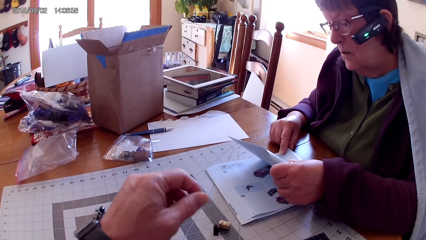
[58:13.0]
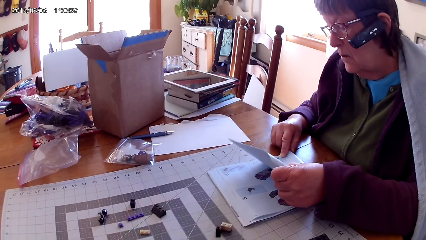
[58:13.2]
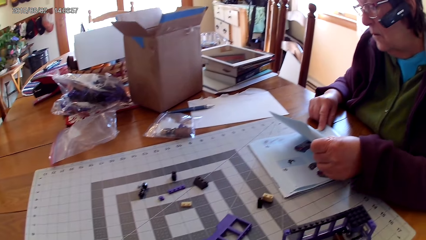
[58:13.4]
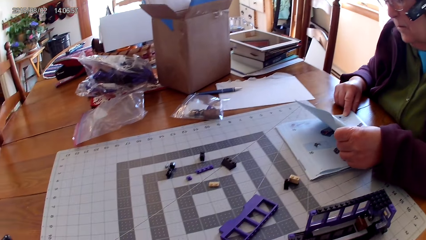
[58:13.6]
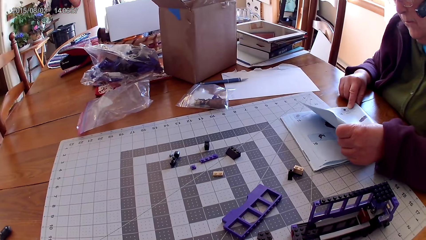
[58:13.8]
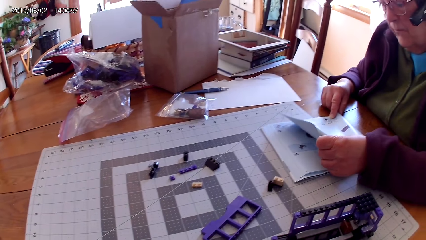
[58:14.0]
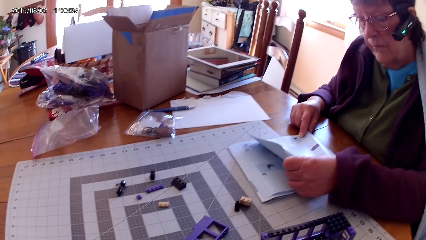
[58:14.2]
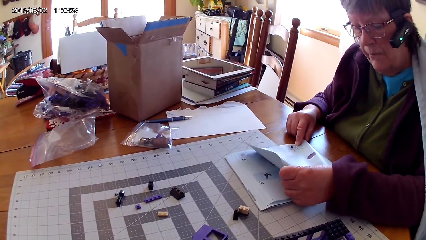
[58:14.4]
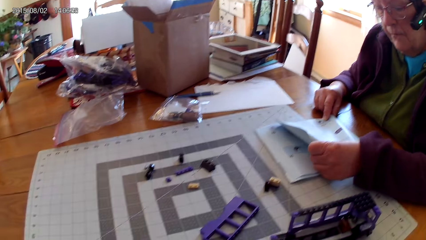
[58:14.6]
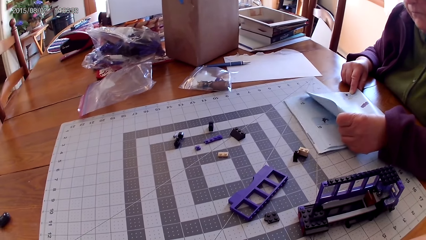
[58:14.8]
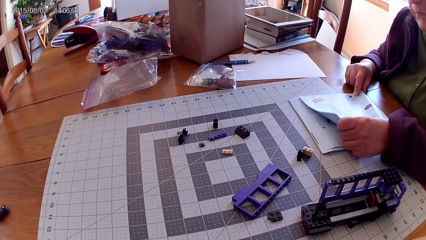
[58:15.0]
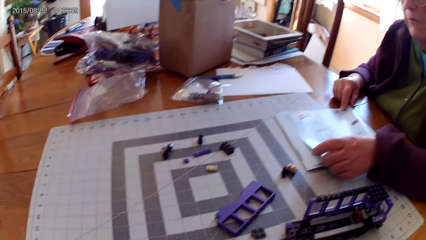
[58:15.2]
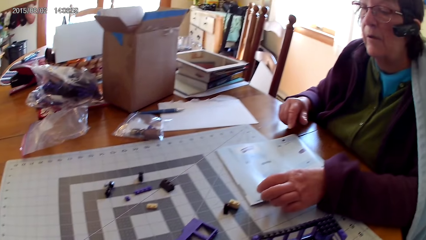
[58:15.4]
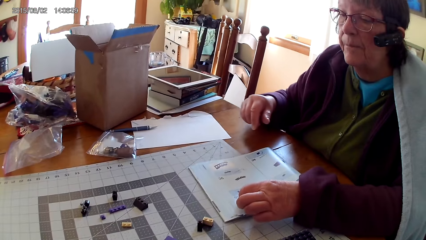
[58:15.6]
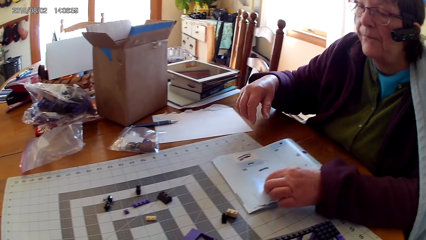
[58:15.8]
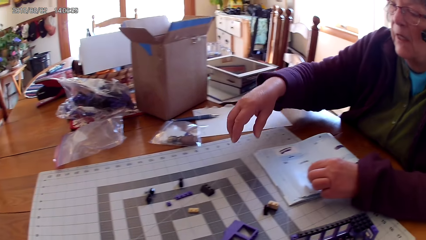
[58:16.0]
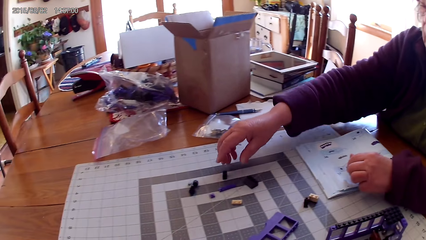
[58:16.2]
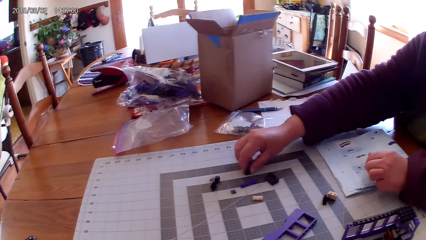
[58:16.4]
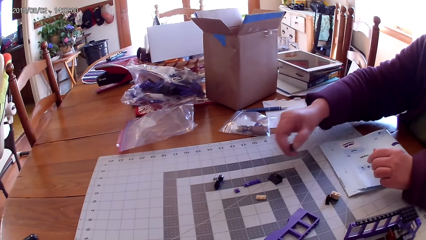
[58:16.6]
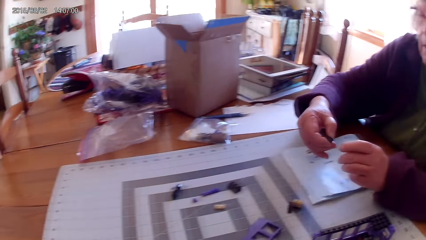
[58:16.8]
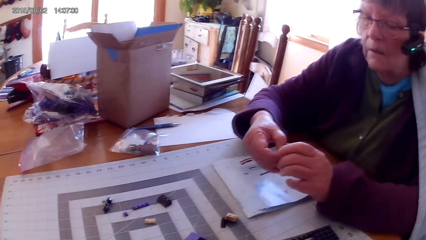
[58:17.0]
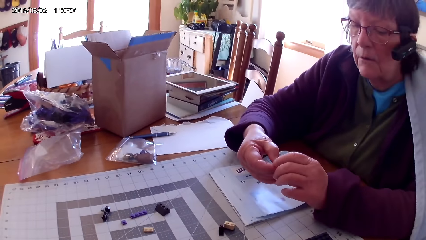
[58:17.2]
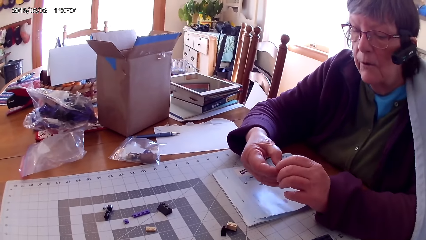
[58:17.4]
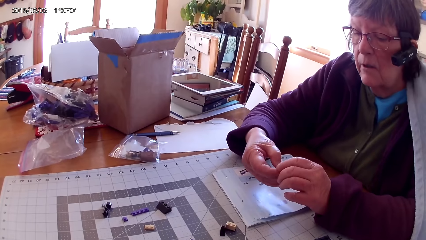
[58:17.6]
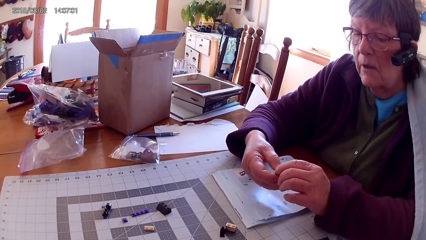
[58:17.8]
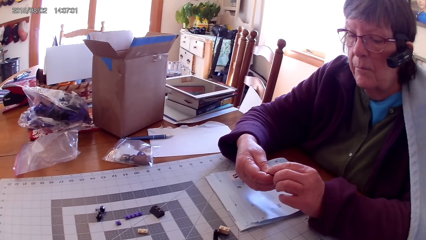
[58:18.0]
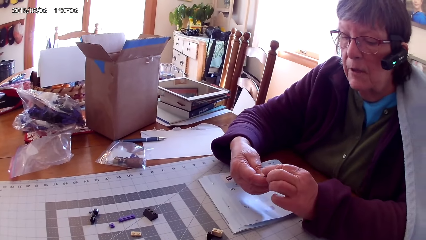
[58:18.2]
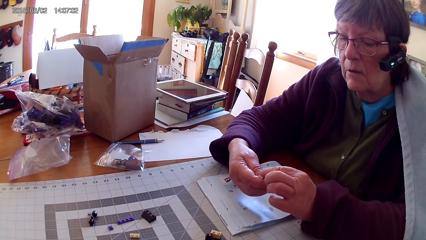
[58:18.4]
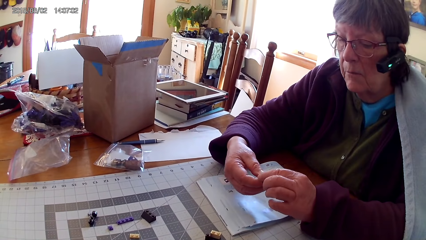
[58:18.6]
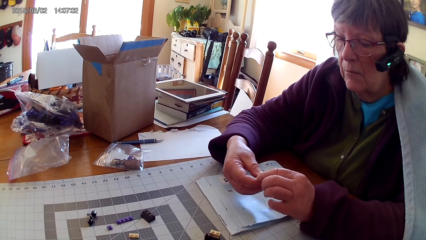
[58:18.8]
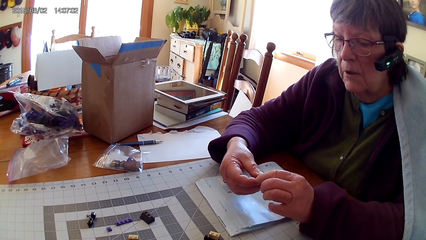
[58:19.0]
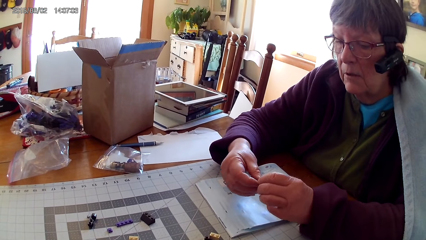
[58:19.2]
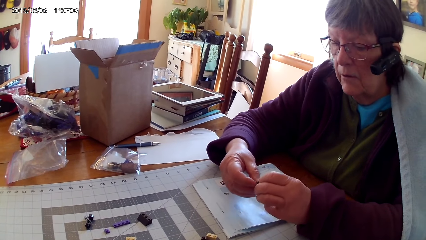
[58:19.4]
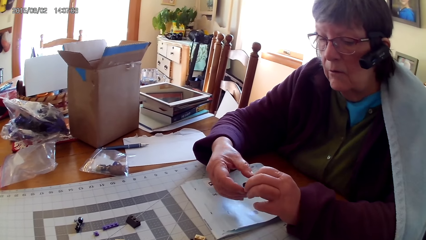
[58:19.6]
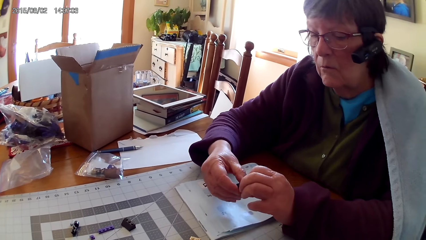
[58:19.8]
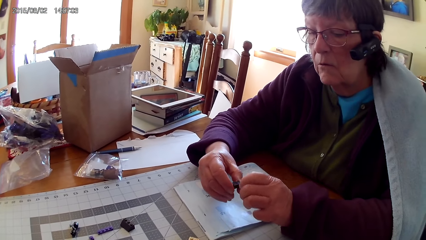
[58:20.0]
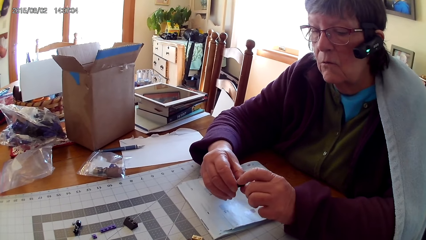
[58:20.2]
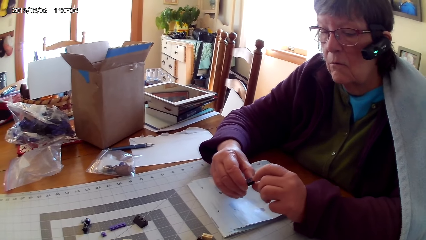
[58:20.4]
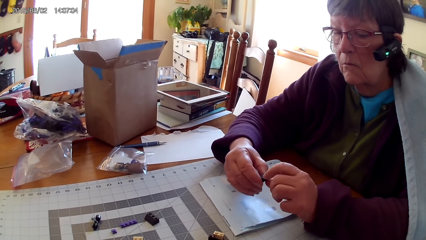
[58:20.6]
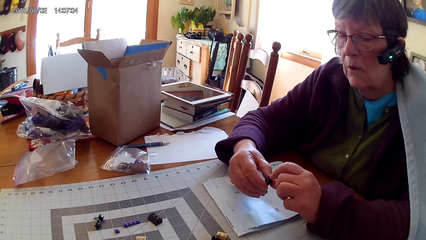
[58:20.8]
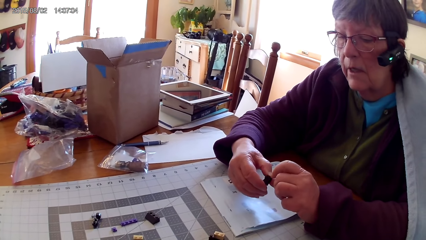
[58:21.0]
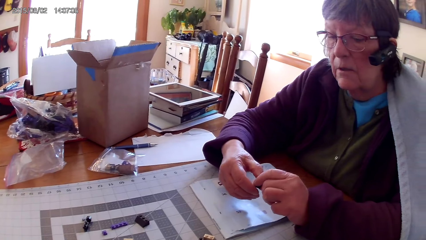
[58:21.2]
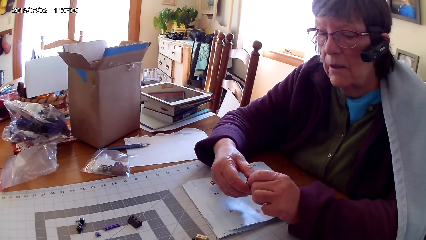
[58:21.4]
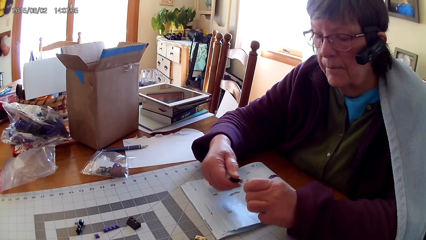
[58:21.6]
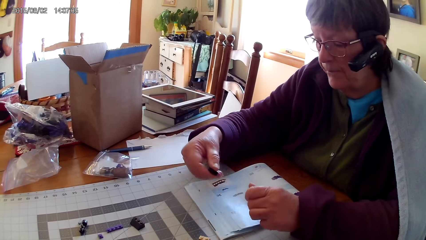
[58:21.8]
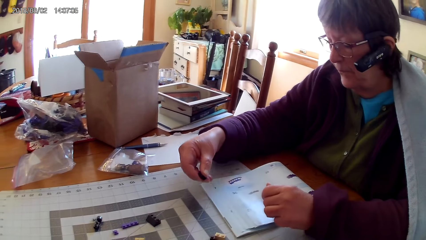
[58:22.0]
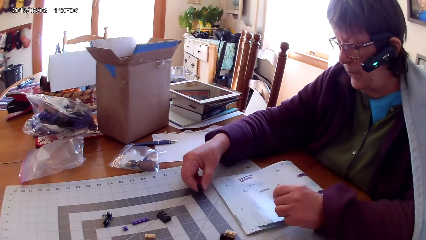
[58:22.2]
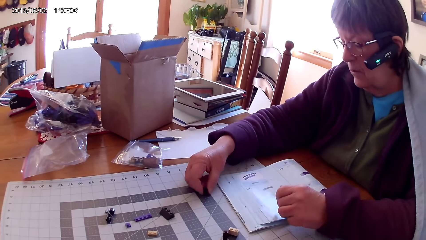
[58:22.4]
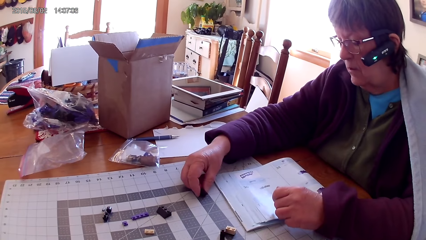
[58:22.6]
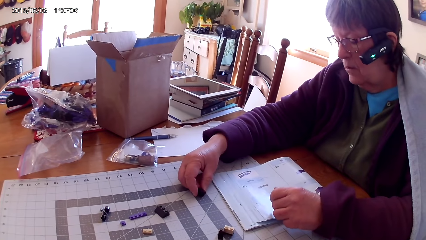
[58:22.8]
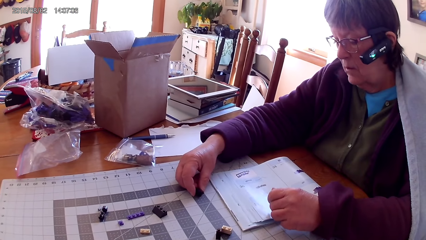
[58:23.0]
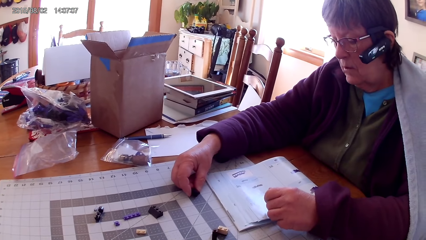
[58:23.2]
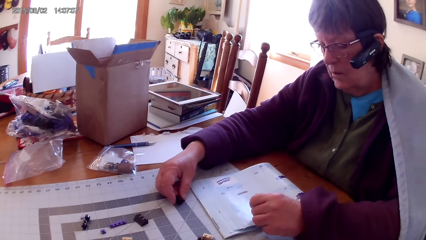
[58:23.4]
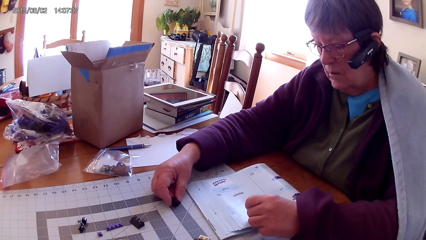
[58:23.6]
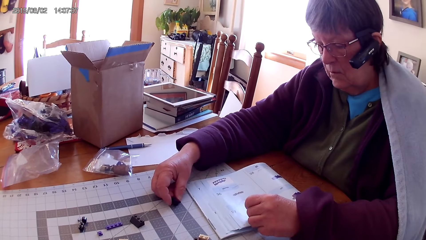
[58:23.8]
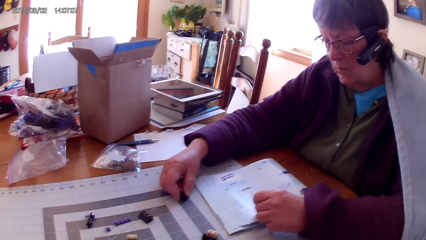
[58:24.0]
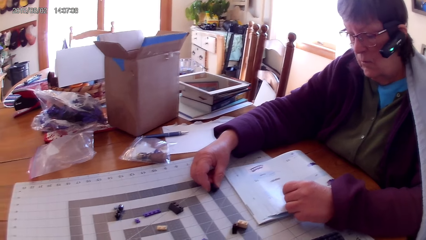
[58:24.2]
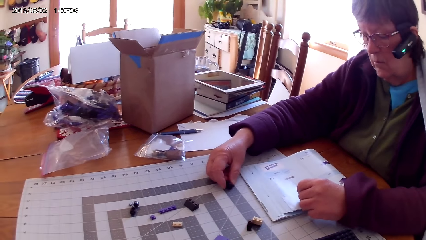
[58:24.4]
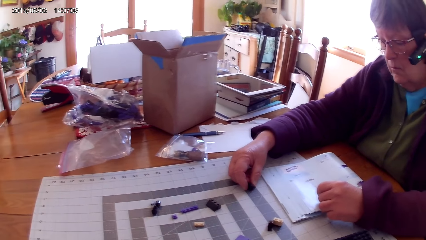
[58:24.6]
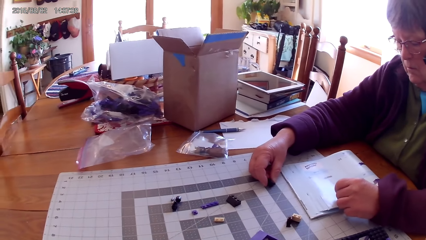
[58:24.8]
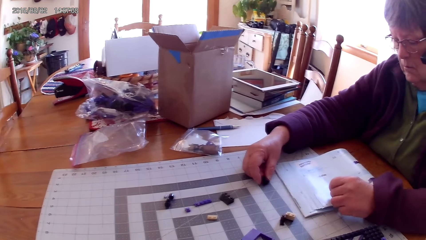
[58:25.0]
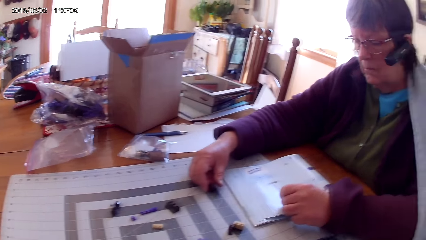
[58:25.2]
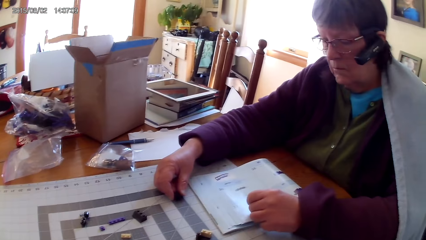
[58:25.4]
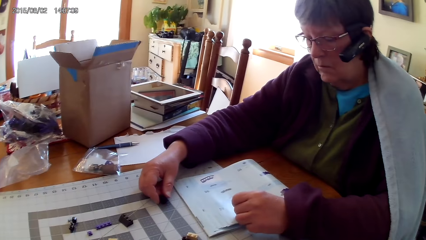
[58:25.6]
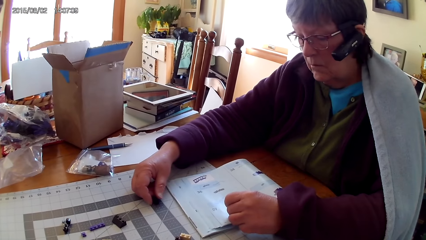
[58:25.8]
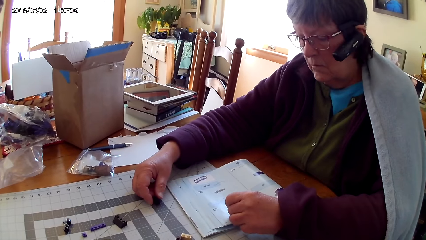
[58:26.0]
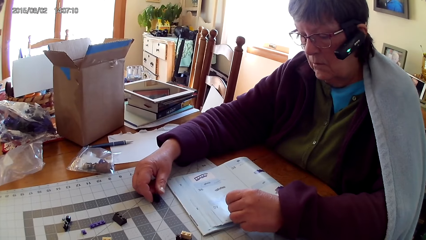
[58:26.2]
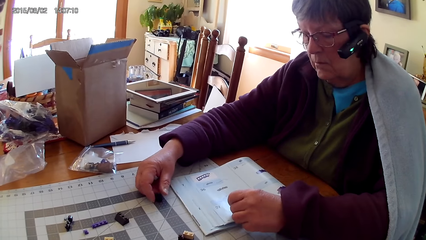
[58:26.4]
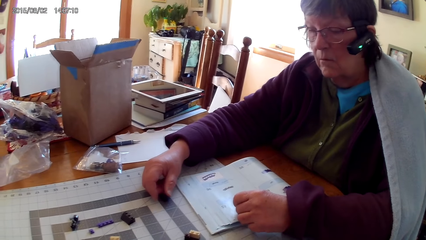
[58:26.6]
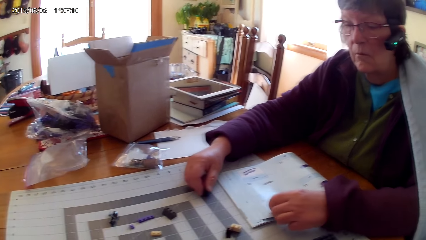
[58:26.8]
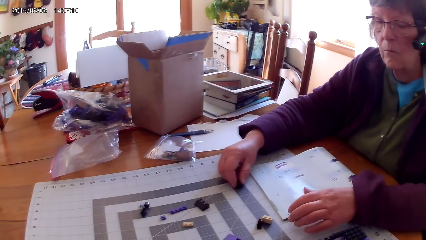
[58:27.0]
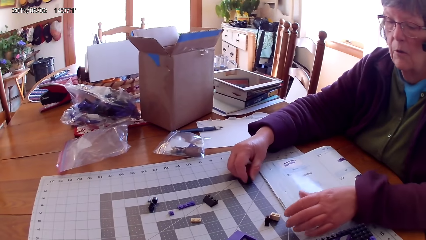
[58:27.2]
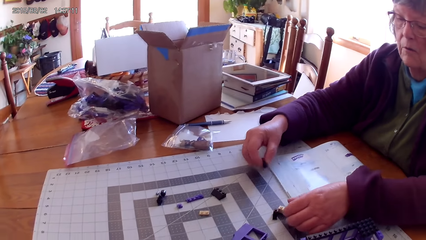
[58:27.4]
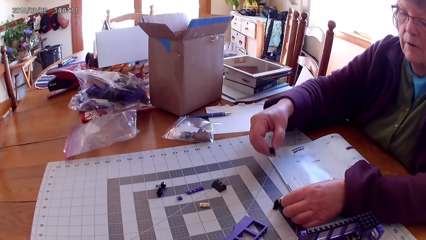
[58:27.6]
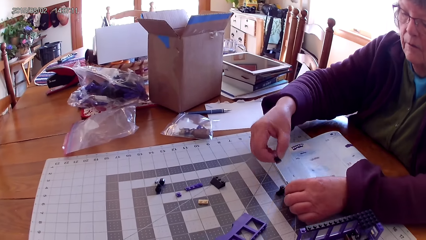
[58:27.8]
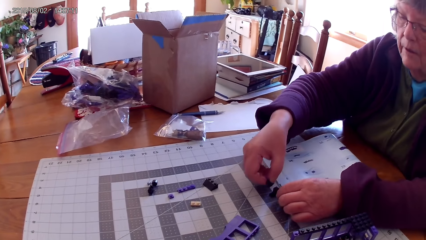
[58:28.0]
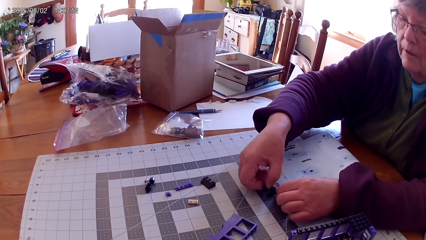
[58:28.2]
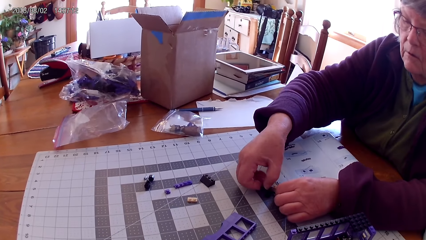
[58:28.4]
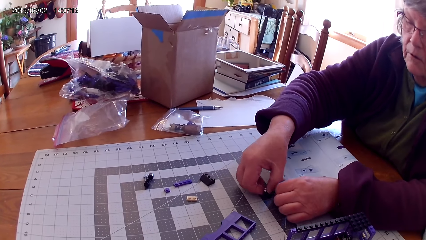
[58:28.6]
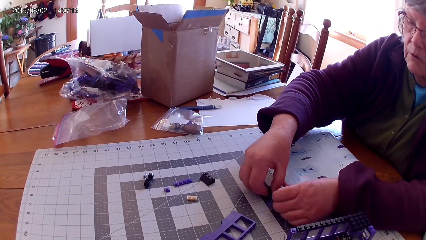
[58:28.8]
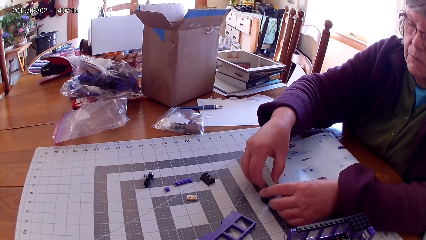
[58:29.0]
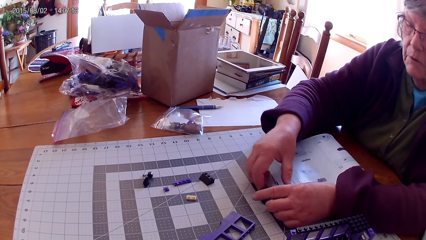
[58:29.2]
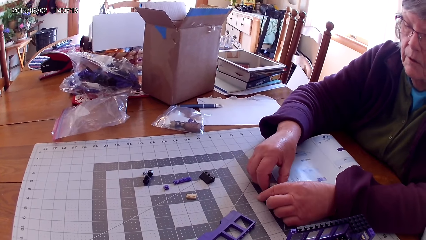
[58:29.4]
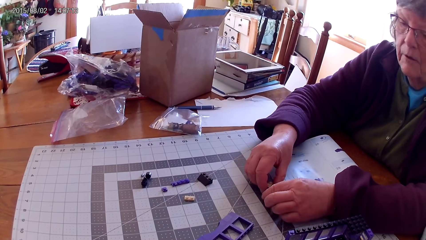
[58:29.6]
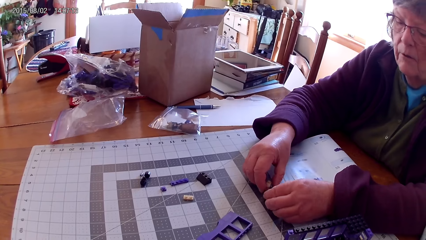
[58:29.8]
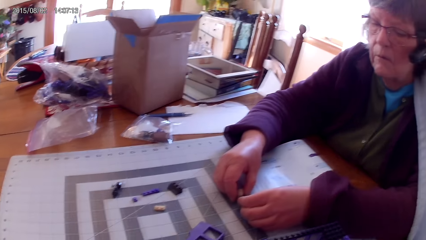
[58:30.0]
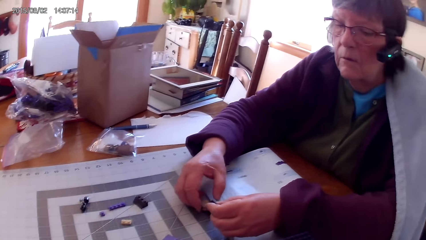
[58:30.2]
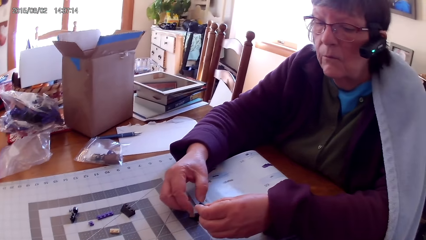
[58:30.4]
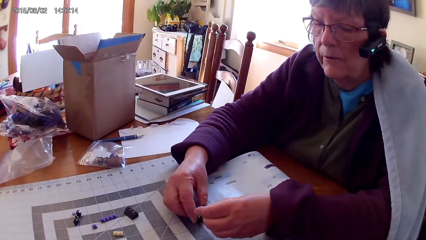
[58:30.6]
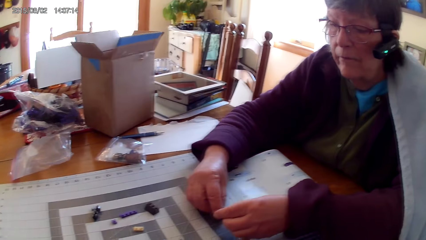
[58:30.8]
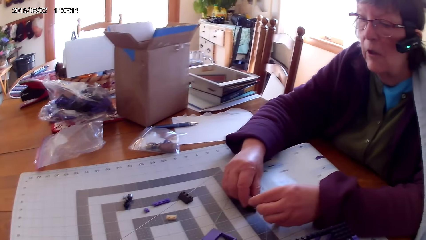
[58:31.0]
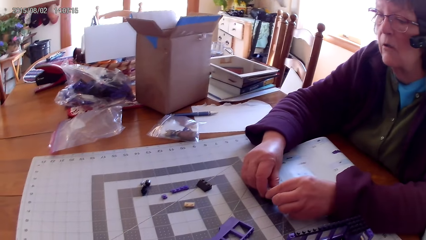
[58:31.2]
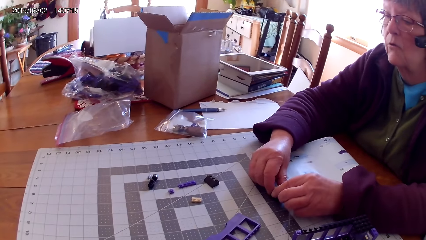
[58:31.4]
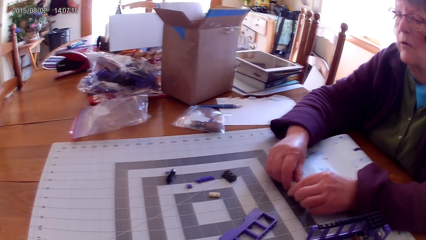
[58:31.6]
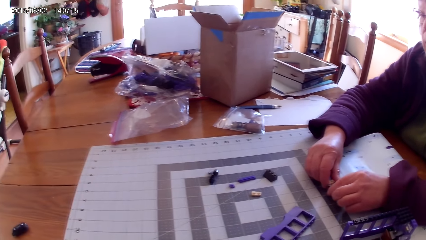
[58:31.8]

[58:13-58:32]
The camera wearer places a lego piece on the table. A lady reads the lego book, picks up the lego piece from the table, fixes the lego piece and places the lego piece on the table. The lady joins the plastic interlocking blocks.
